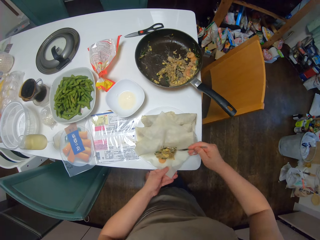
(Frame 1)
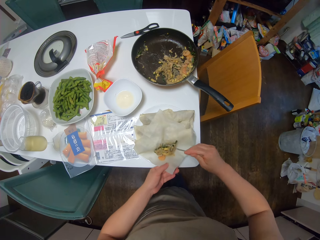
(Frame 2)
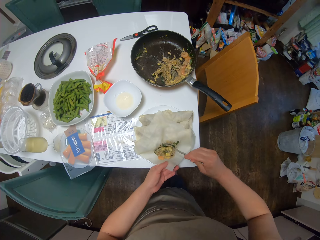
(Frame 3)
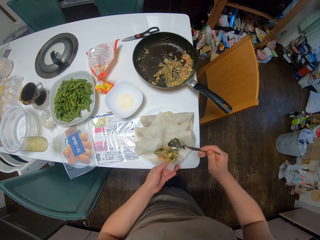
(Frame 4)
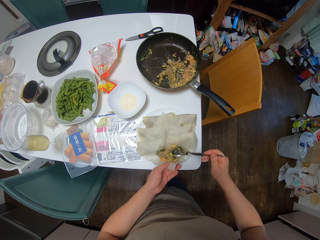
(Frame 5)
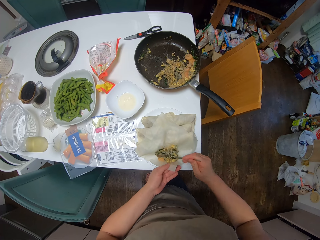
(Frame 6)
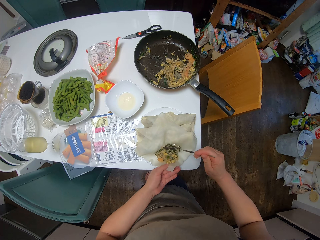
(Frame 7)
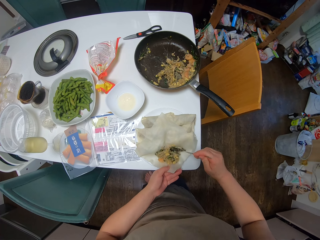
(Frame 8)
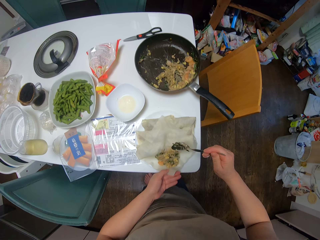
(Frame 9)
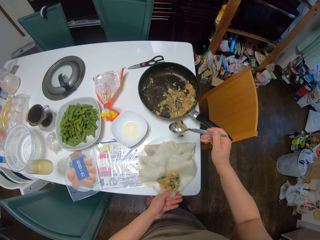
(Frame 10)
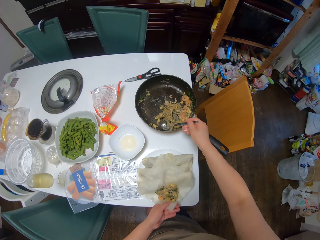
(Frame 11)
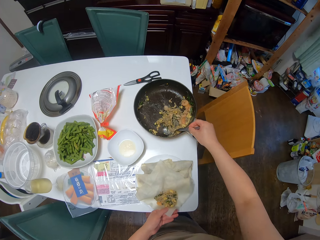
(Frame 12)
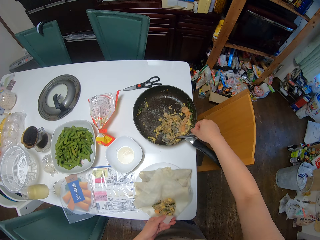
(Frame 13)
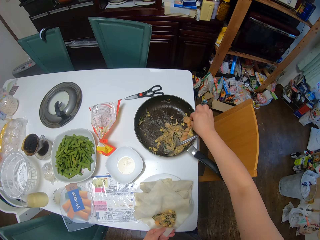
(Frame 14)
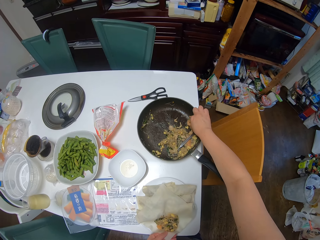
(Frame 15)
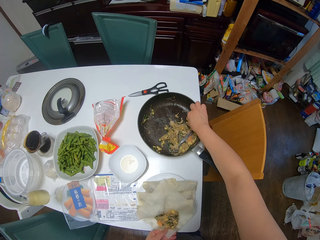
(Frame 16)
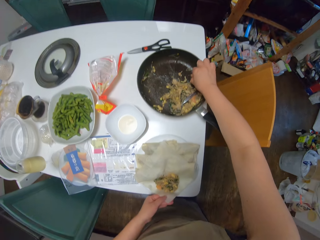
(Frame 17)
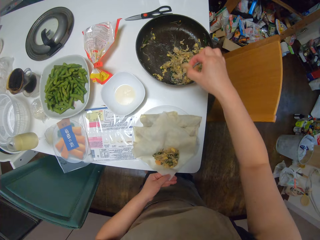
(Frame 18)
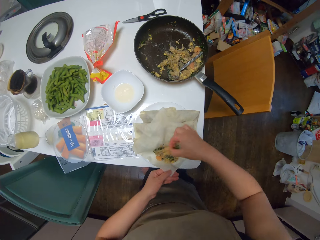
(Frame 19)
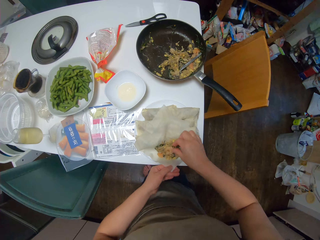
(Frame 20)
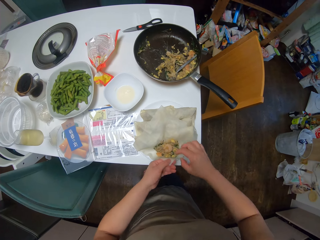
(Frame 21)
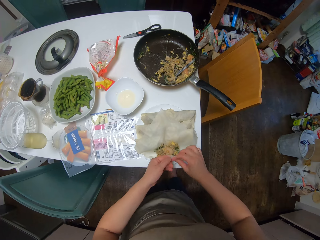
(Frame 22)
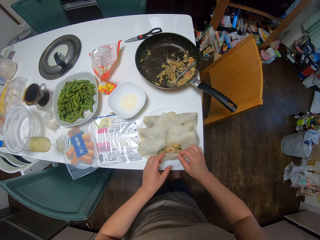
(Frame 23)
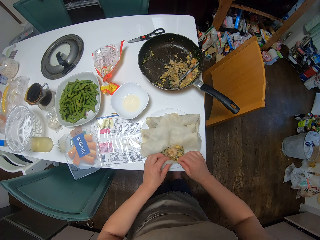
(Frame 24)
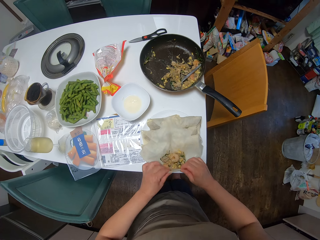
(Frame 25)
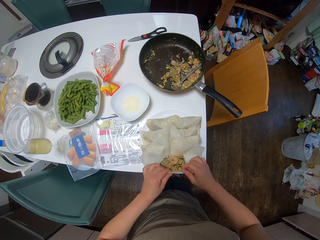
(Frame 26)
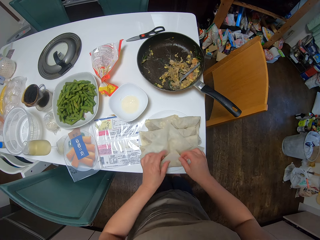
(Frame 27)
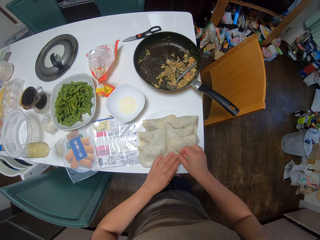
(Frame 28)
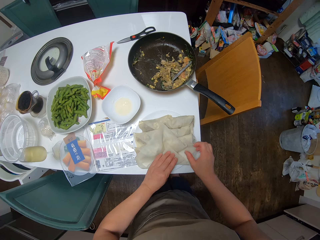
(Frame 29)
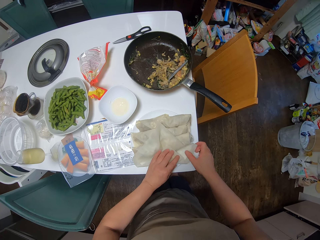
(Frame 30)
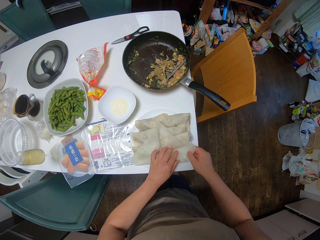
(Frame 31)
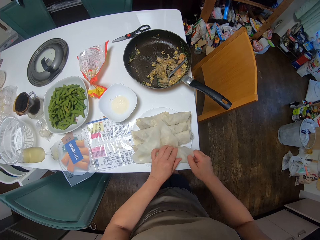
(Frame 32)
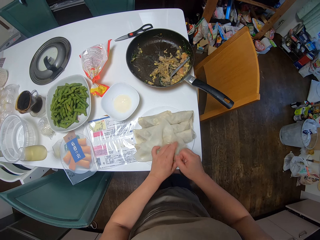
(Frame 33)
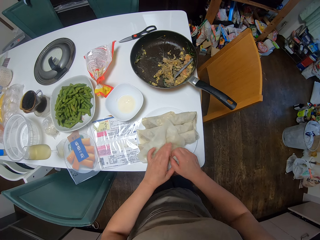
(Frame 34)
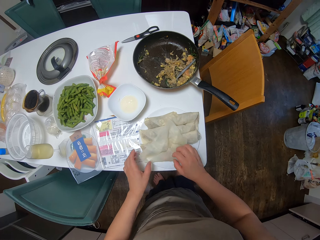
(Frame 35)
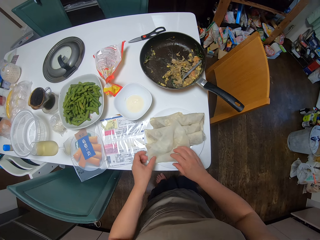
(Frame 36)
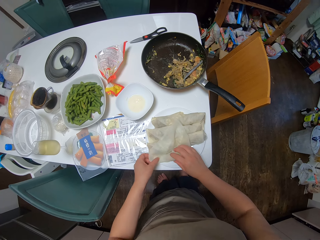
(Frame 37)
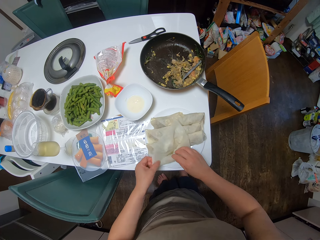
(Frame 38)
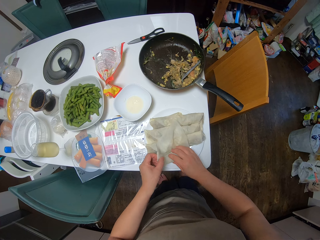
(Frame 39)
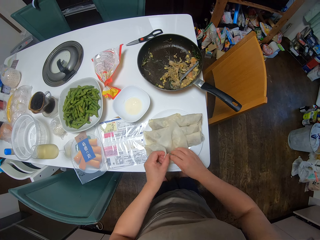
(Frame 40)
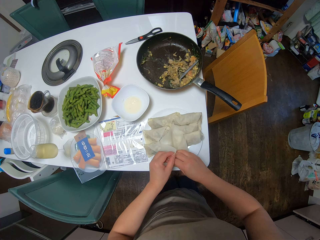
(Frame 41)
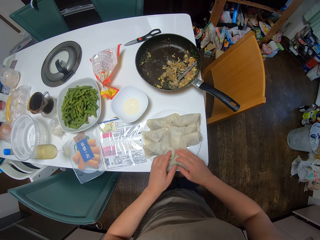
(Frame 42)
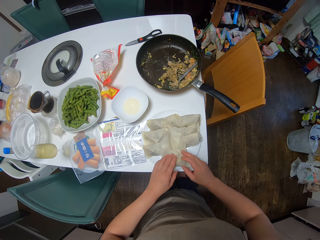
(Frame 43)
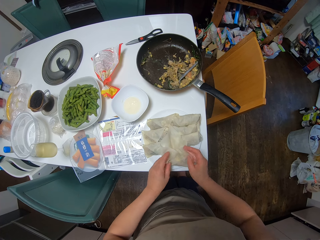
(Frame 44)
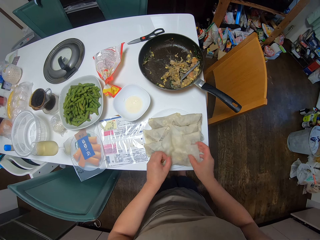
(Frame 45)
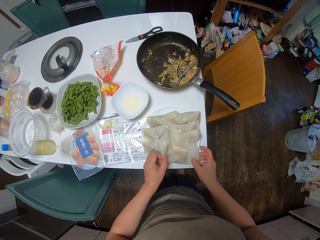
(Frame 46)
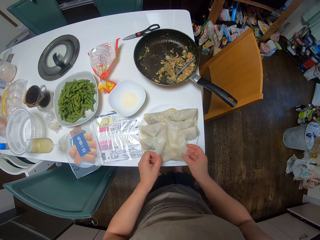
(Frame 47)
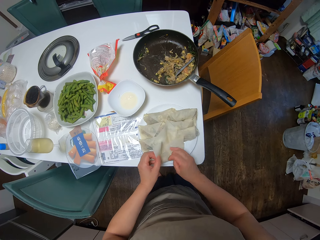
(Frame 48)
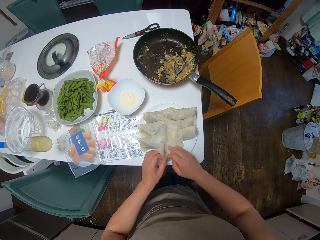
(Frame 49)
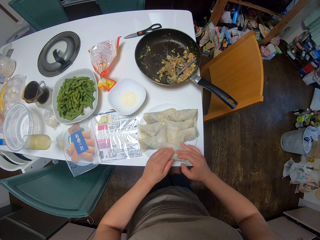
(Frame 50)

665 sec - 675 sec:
The camera wearer drops the filling on the sheet. She drops the spoon in the frying pan. She picks the filling from the frying pan with her right hand, drops the filling on the sheet, and folds the sheet.

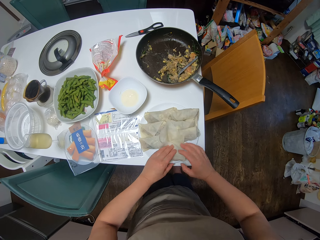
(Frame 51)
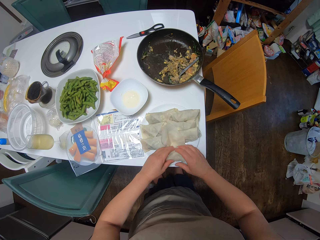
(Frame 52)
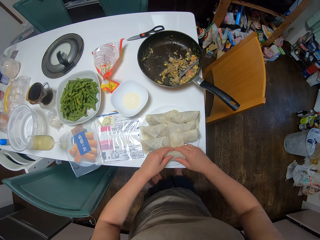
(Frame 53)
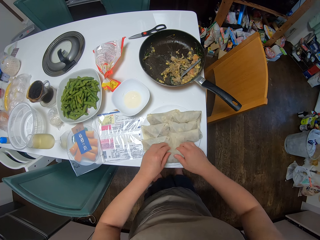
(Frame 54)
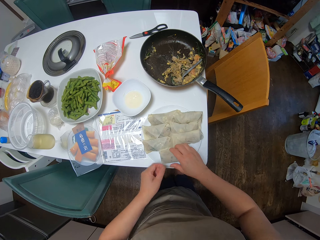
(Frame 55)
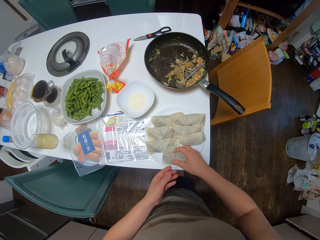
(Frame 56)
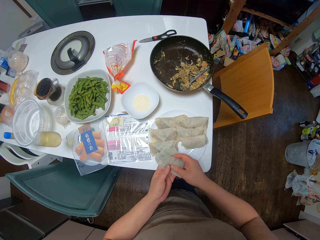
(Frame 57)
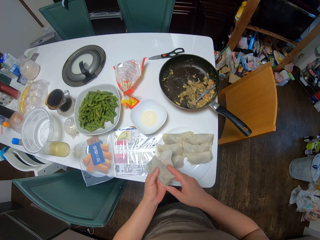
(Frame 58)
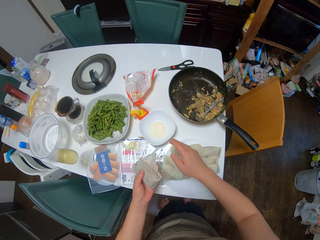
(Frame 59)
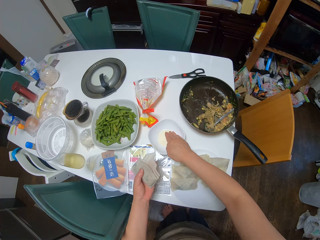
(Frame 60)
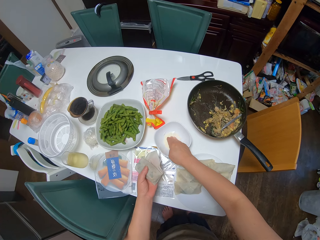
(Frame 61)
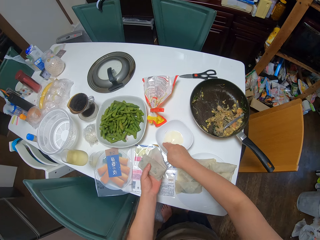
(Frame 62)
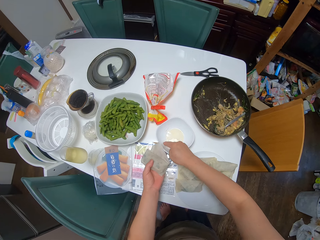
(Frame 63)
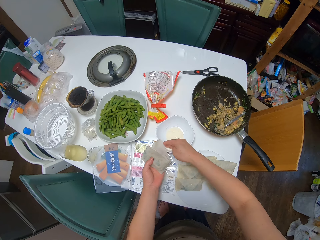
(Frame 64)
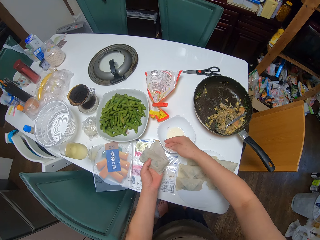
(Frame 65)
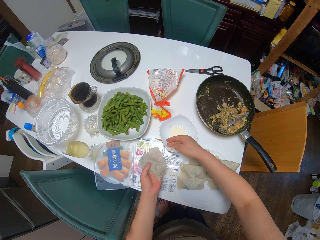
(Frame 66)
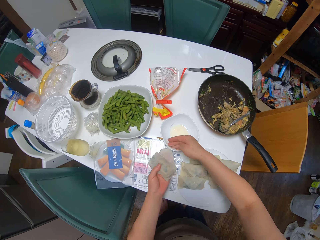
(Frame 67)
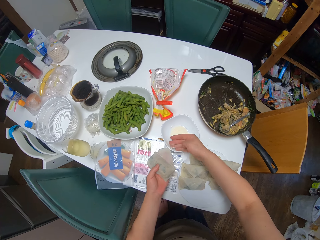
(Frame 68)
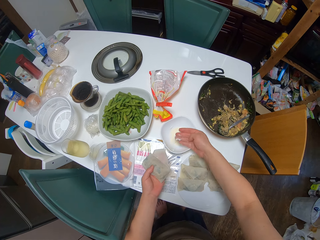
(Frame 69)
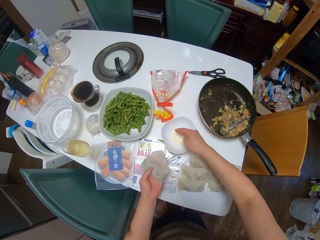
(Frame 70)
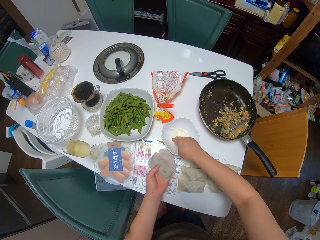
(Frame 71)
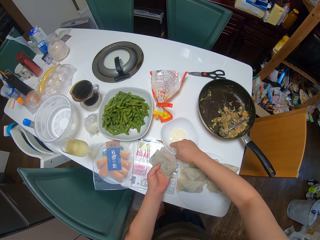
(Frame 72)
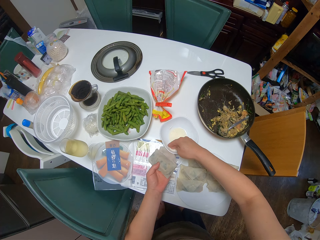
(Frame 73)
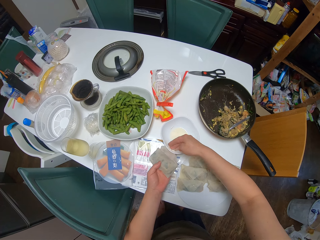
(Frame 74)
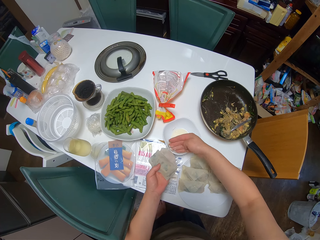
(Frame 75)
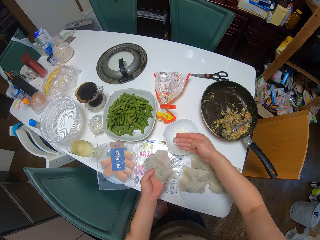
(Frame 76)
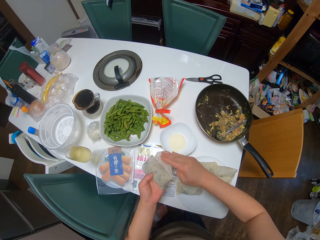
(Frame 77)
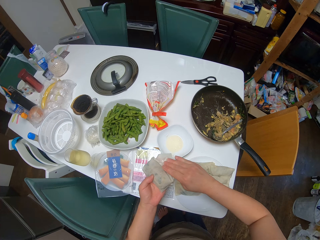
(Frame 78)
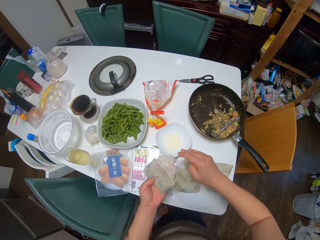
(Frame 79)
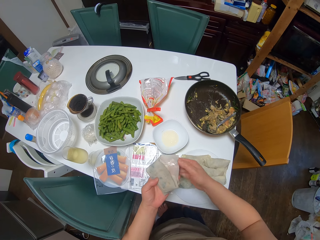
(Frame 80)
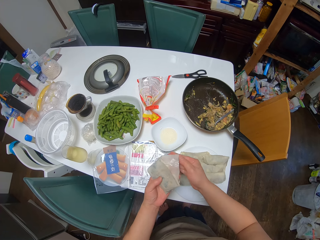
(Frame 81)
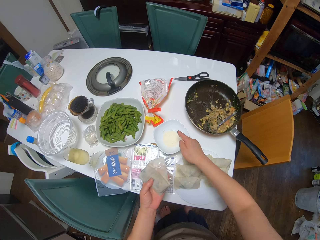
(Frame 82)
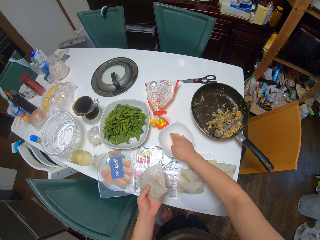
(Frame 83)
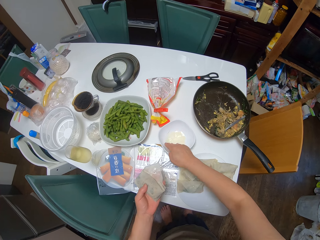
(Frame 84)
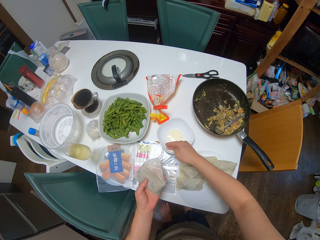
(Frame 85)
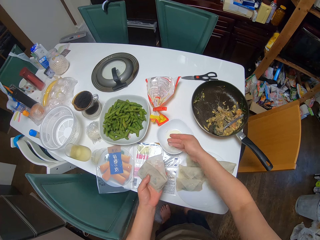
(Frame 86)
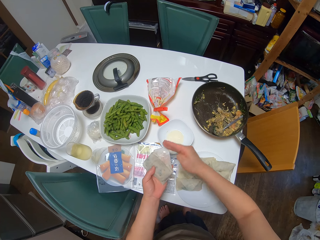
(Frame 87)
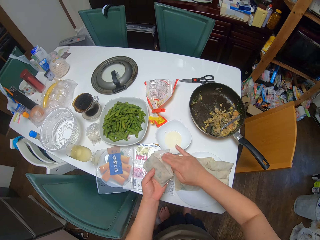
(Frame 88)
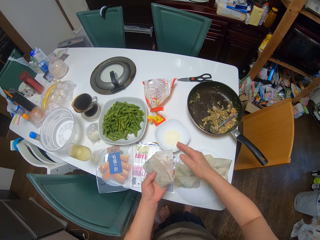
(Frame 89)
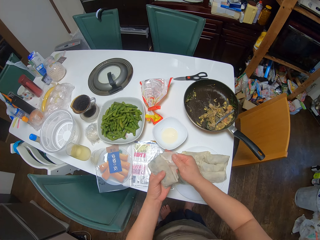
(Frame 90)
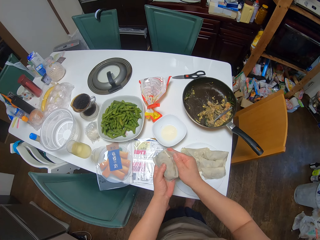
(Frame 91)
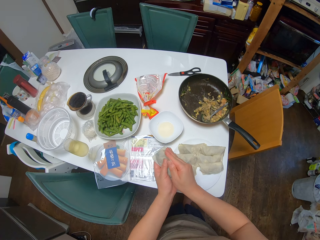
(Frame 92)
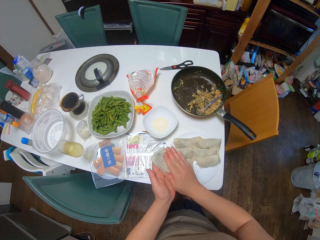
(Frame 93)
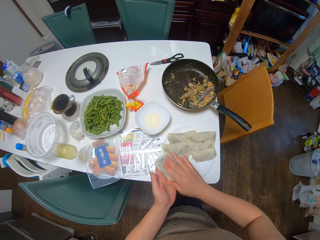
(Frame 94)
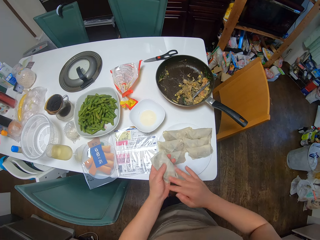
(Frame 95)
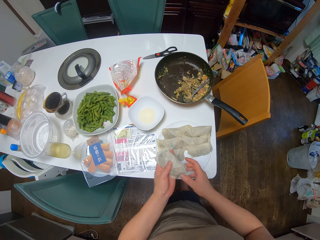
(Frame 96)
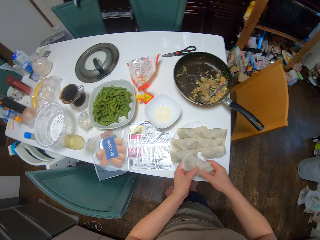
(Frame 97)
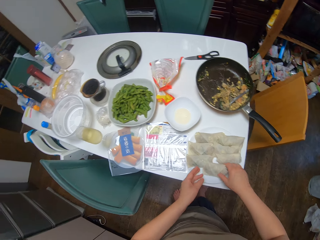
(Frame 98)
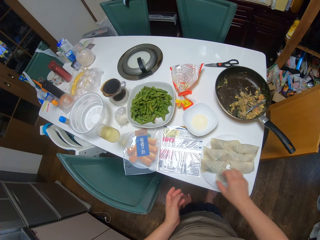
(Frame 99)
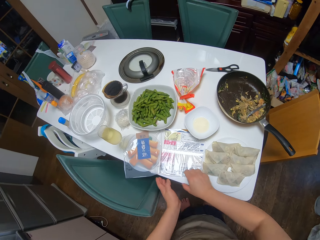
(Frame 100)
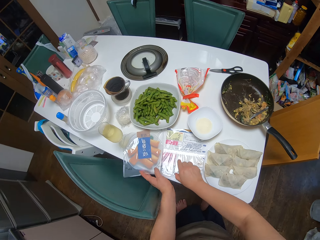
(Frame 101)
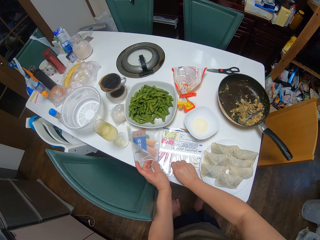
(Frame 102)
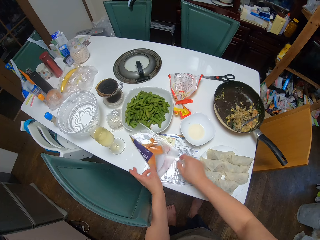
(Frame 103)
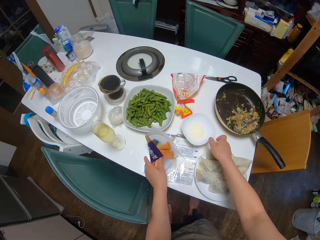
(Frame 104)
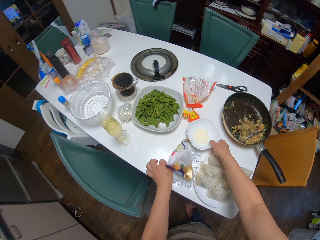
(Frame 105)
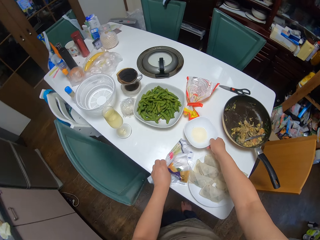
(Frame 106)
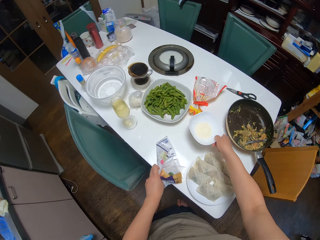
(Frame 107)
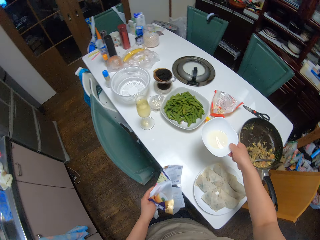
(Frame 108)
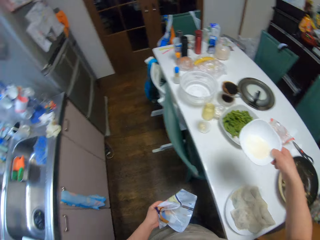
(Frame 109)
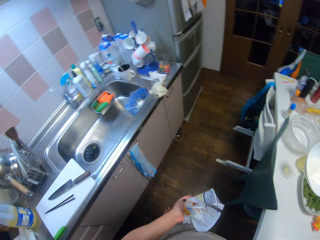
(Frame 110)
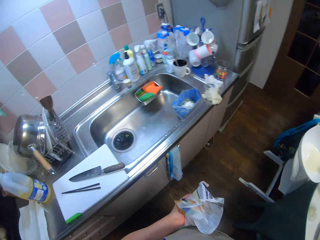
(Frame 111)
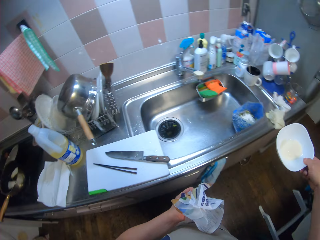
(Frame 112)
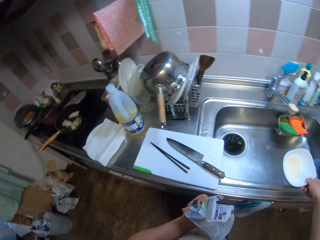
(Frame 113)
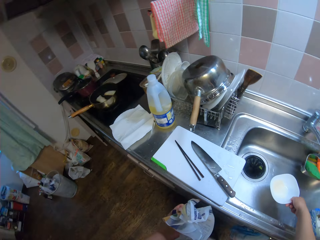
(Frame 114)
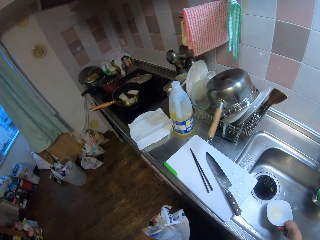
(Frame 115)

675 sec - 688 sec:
The camera wearer picks the spring roll from the plate with her right hand. She passes the spring roll to her left hand and dips her right hand in the plate of flour mix. She adds oil to the dough. She rubs the flour mix on the sheet, dips her right hand in the plate of flour mix, and rubs the flour mix on the sheet. She seals the spring roll and drops the spring roll on the plate. She folds the dough. She picks a spring roll sheet pack from the table with her left hand and picks the plate of flour mix from the table with her right hand.
